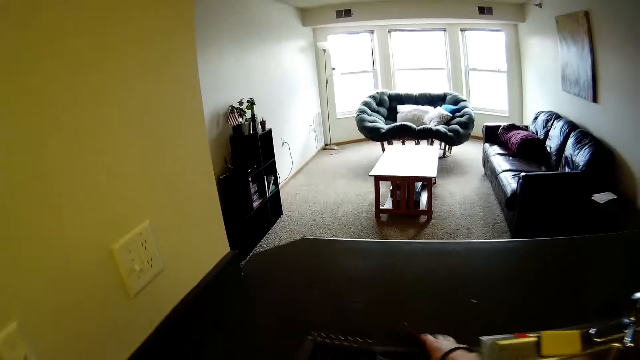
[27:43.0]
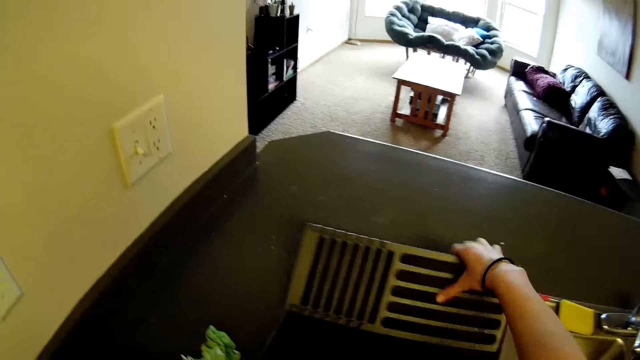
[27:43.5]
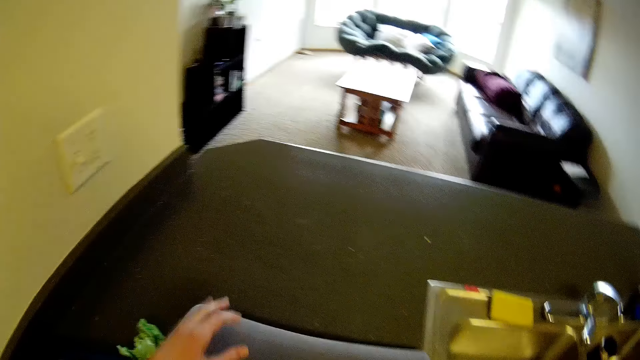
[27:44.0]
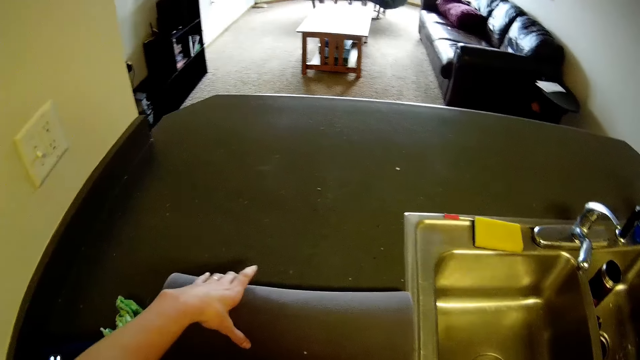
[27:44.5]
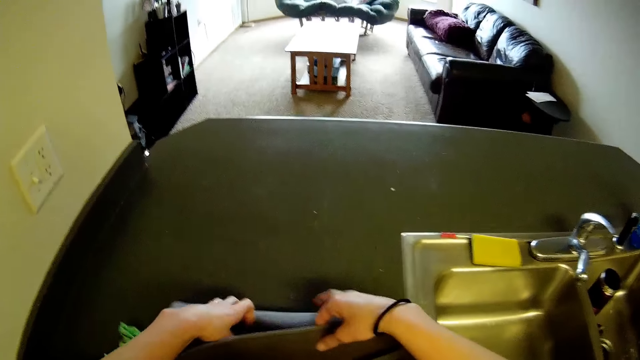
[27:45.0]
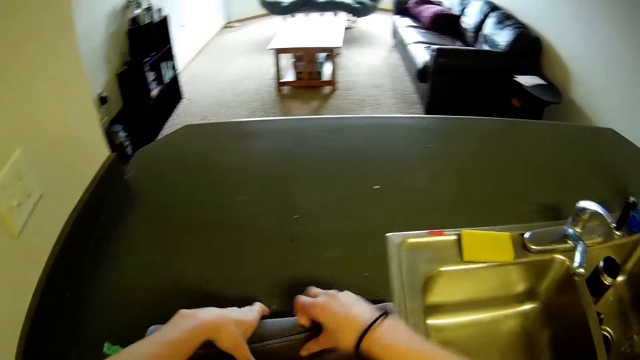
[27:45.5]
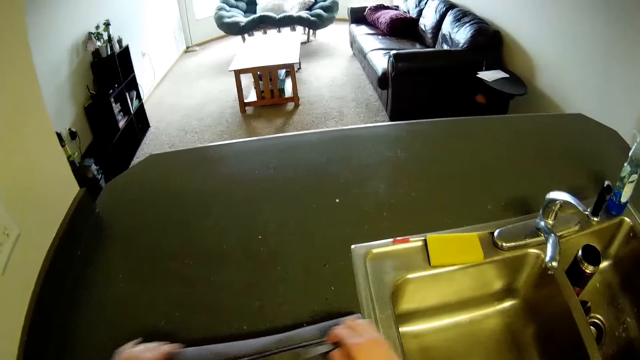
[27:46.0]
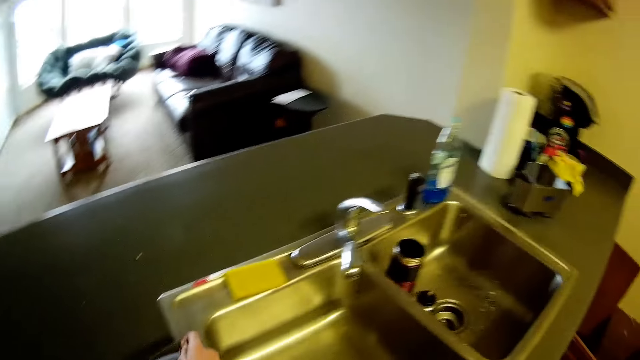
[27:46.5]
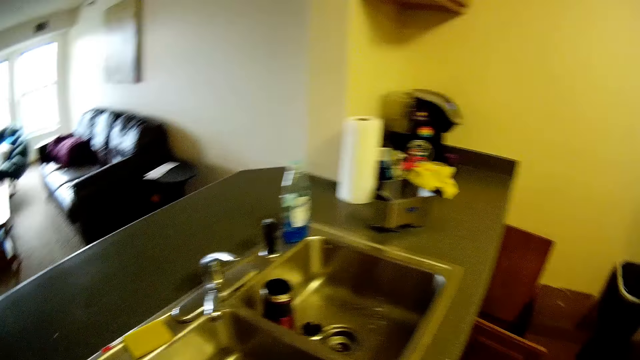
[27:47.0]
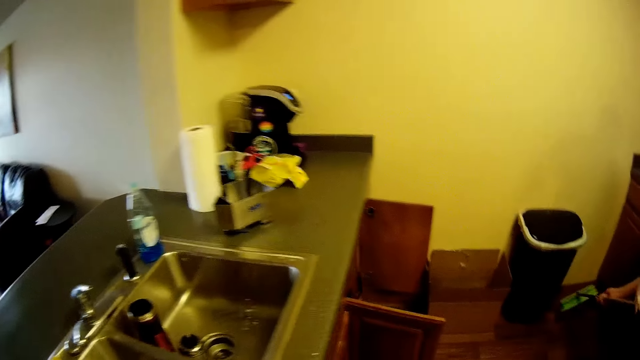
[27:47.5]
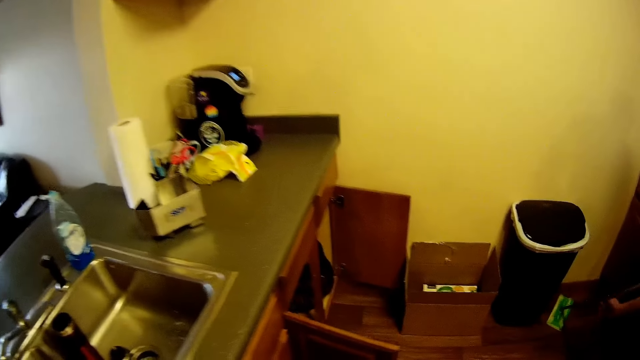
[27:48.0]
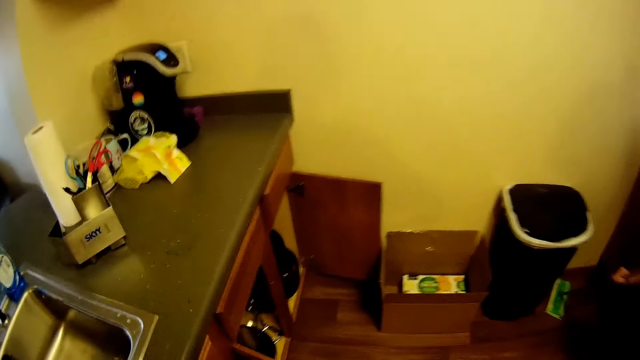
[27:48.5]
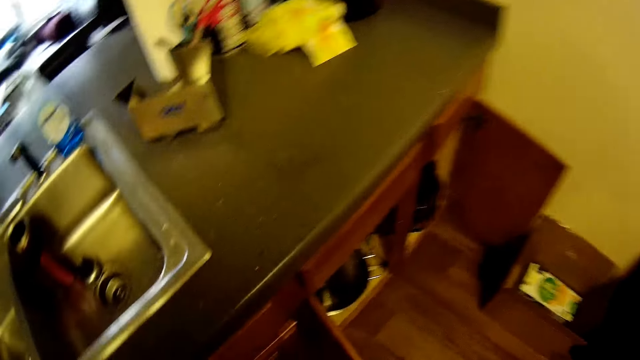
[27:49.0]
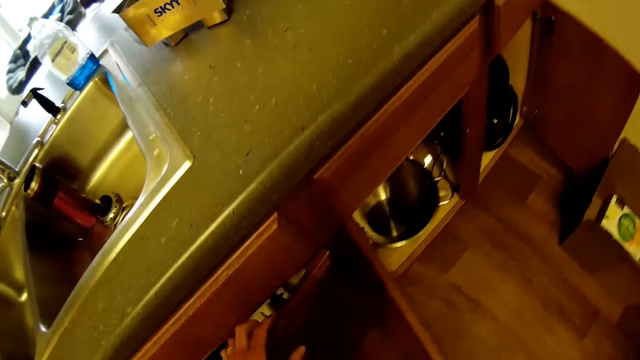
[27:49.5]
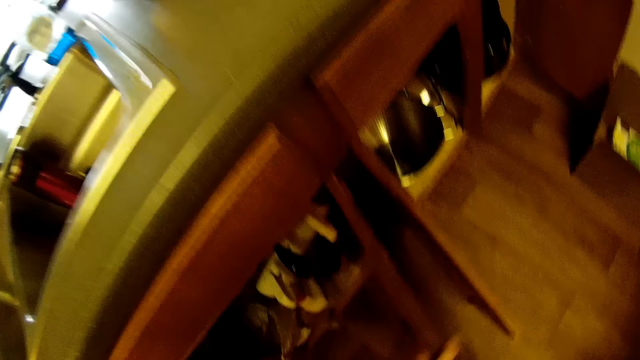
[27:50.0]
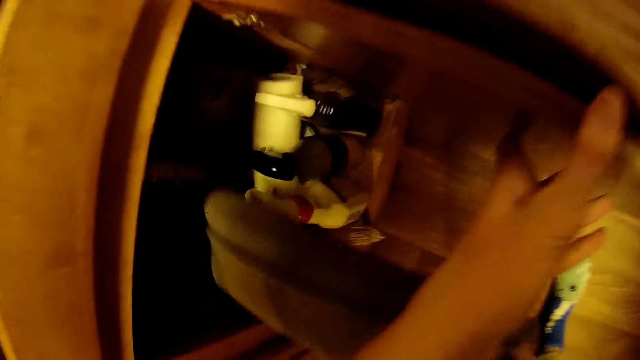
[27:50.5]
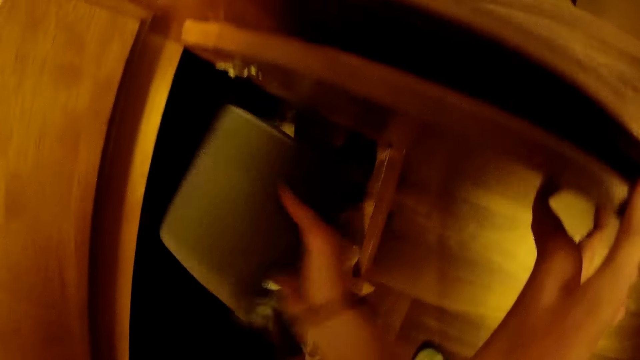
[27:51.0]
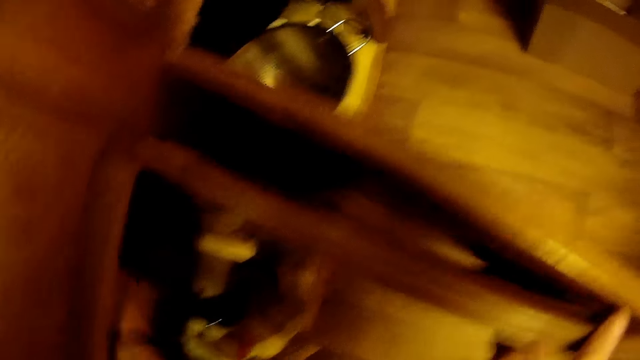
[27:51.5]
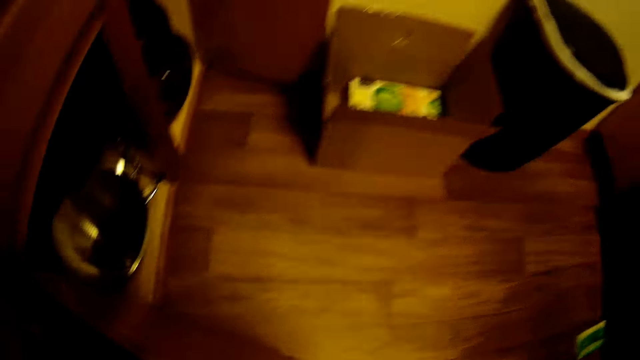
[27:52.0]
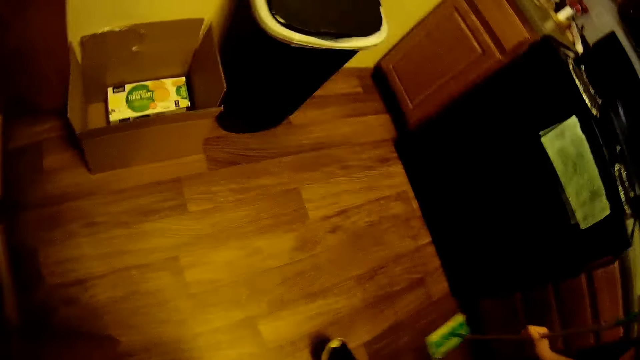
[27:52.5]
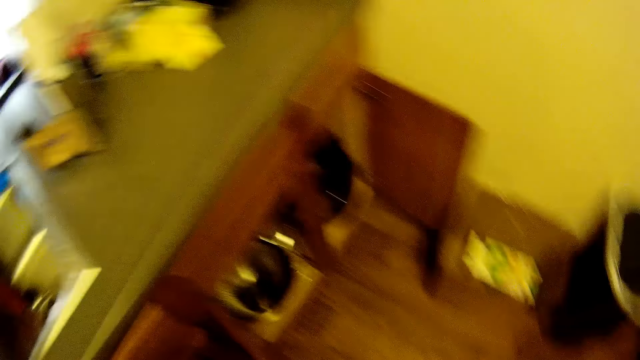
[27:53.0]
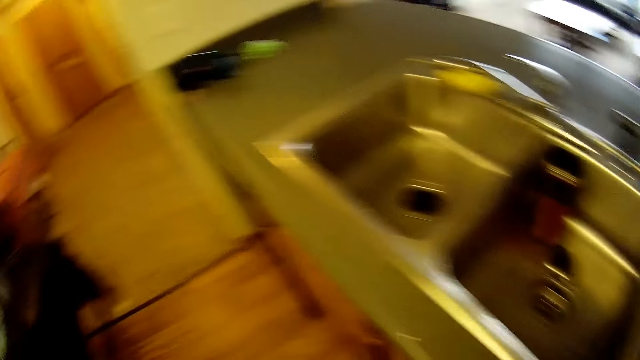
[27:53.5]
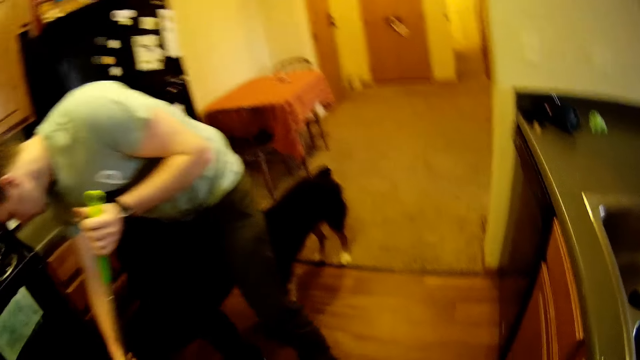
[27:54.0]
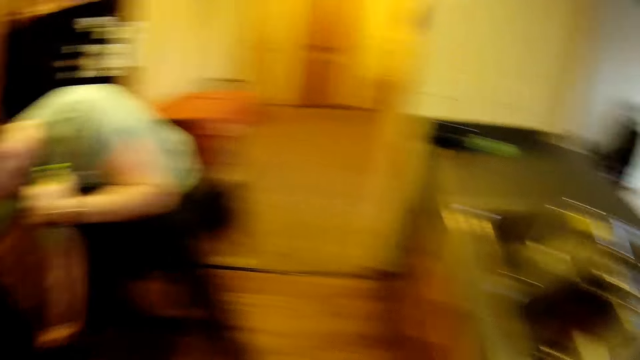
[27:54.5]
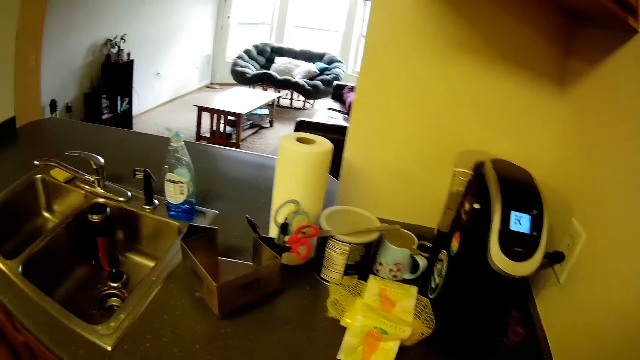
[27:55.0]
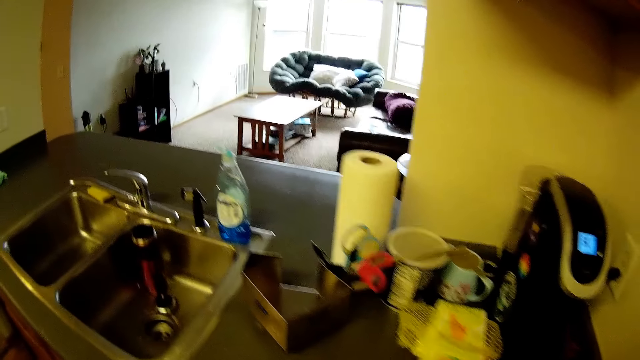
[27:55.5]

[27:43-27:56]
The camera wearer picks up a grill mat from the table and folds the mat. They walk in the kitchen. They put the grill mat into another cupboard. They open the cupboard. A man cleans the kitchen floor with a mop. The camera wearer looks around.

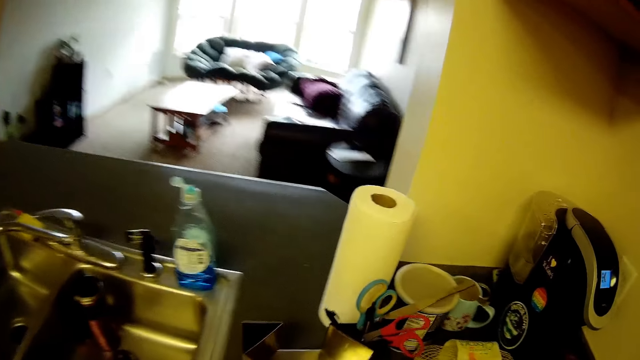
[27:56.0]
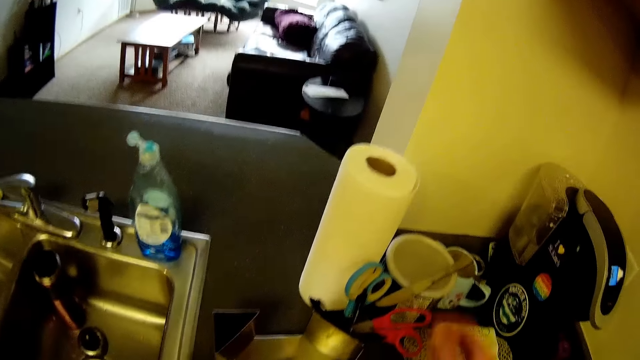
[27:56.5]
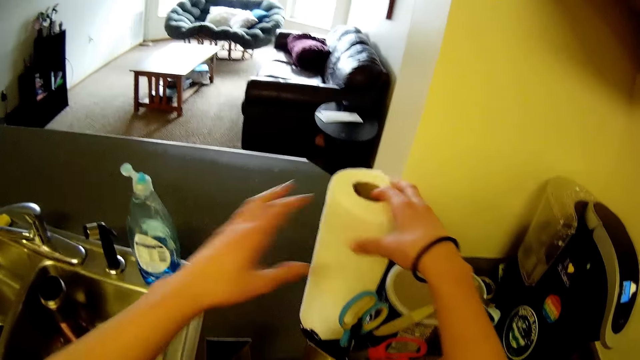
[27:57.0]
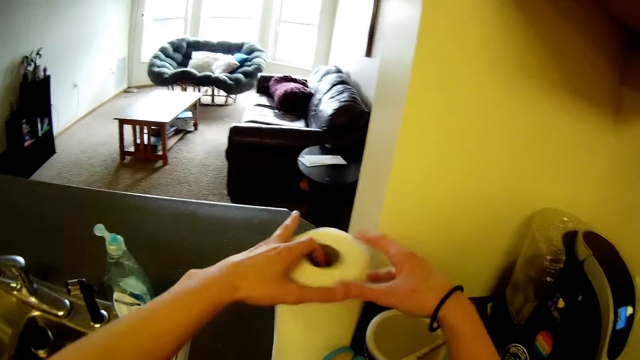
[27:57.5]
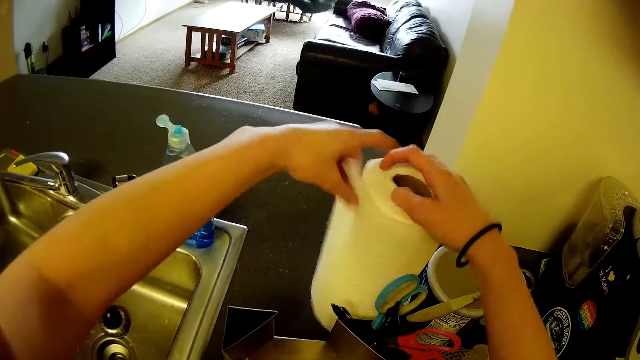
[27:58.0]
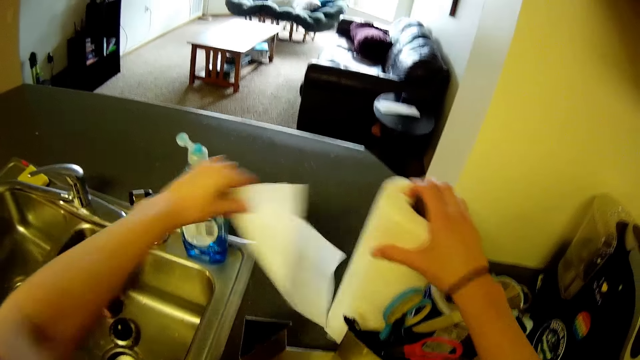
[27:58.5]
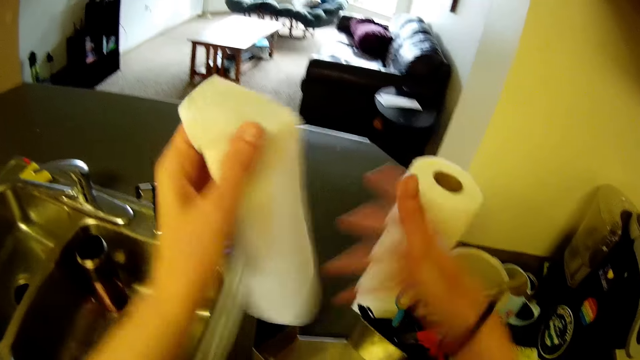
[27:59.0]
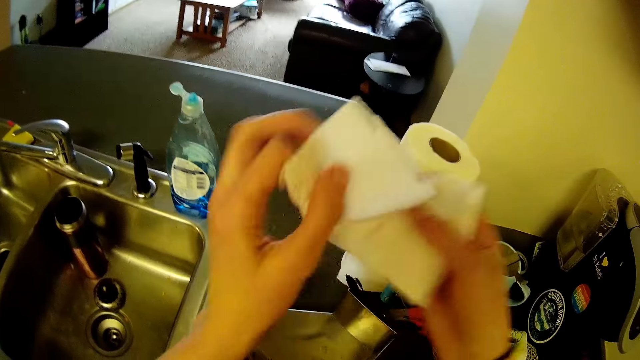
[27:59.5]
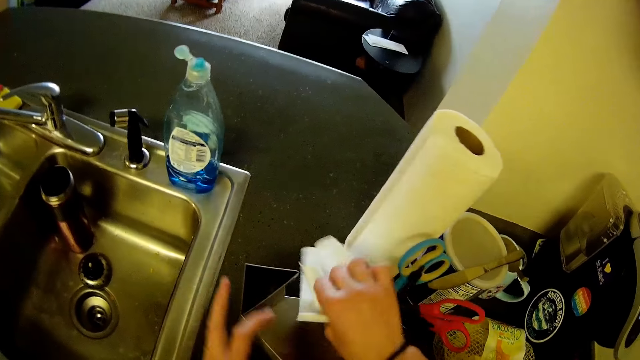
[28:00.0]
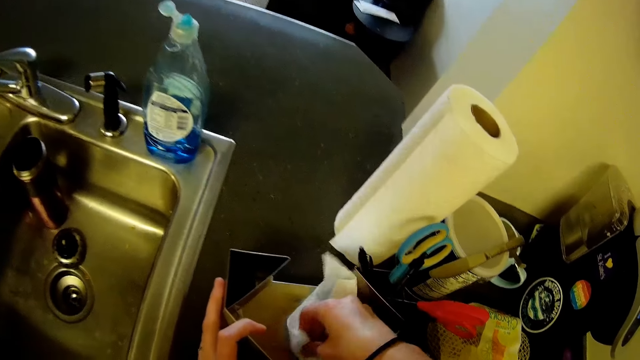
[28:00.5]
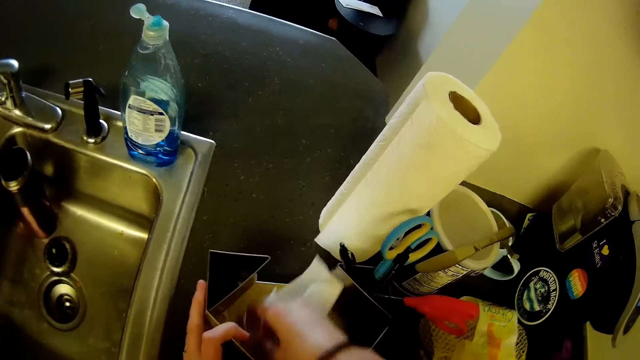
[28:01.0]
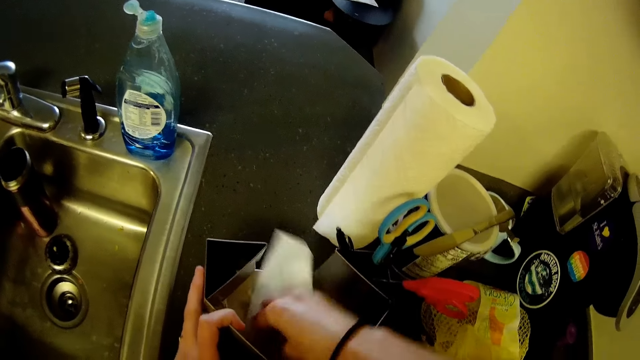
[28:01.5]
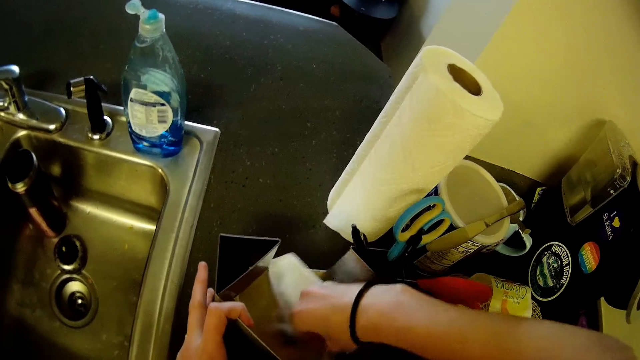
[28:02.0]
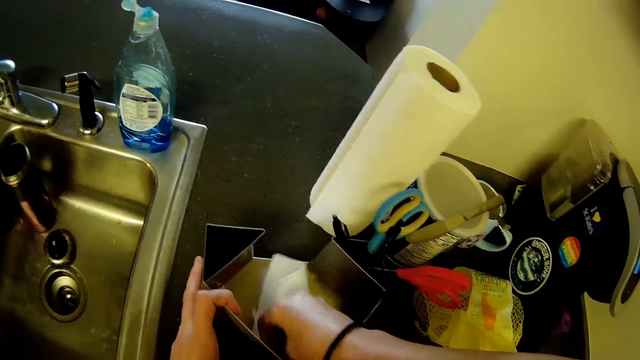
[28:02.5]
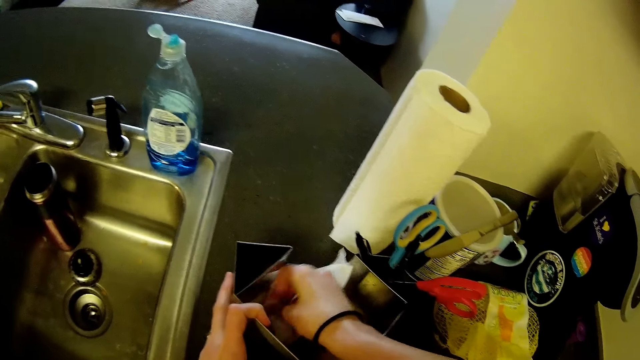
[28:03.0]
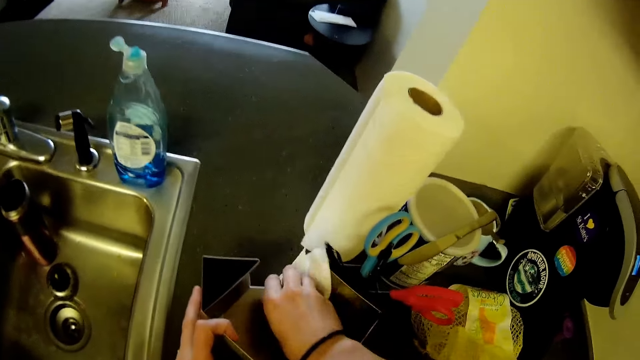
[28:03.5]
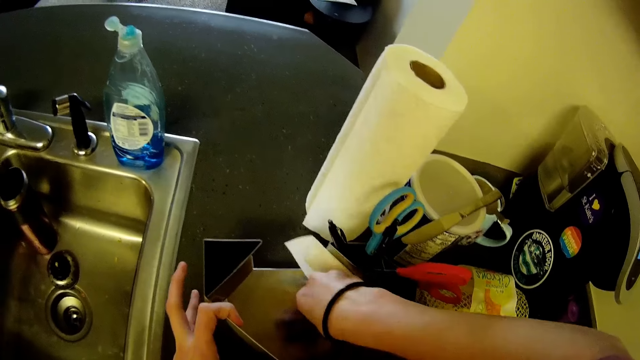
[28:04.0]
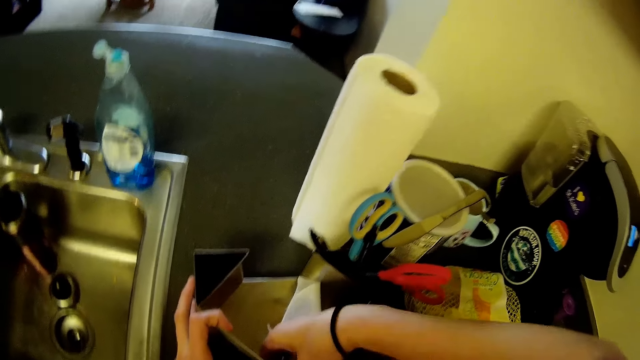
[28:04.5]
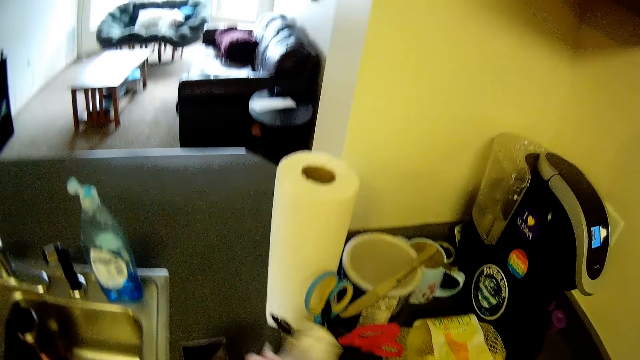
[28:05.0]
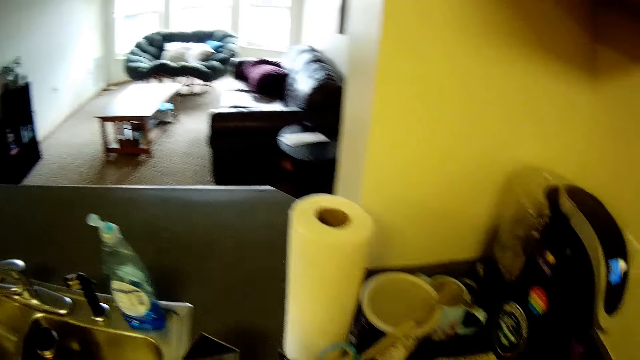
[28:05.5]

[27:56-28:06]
The camera wearer tears out a tissue paper from a roll of tissue paper. They pick a wipe. They clean a hand. They clean a utensil holder or tray with the tissue paper.
